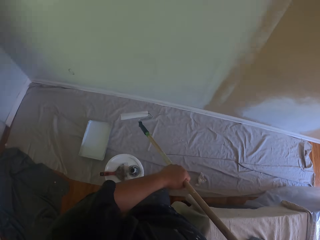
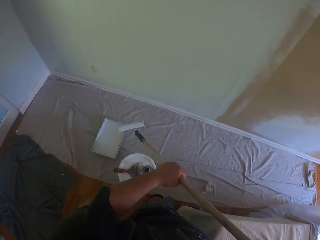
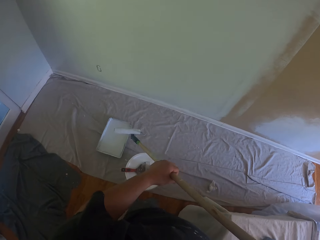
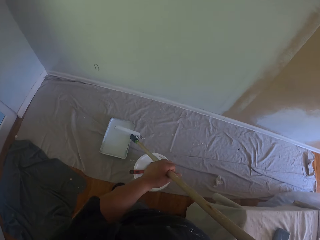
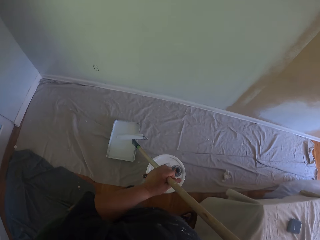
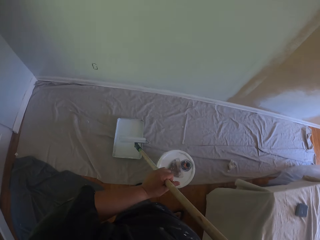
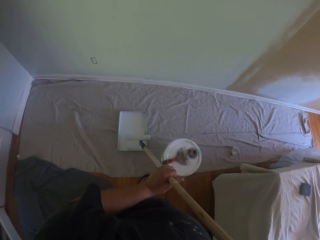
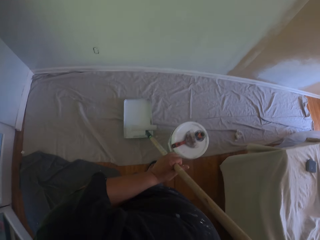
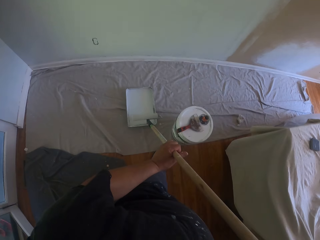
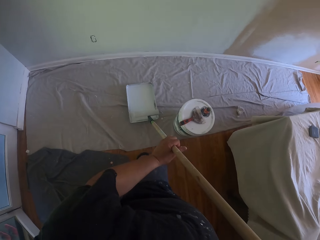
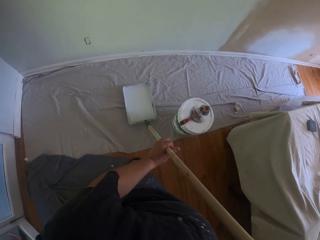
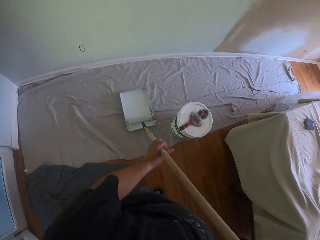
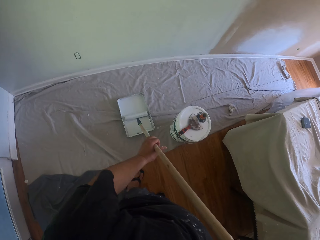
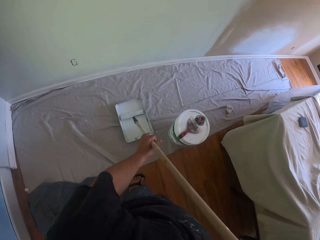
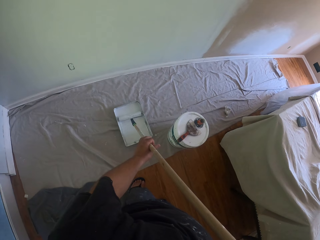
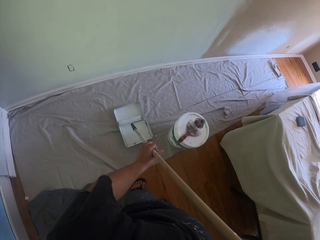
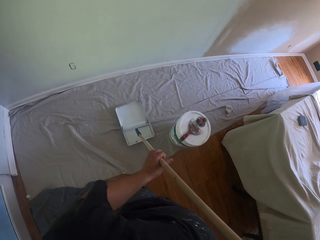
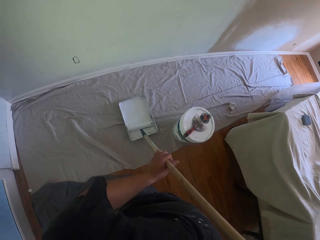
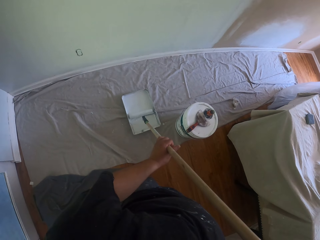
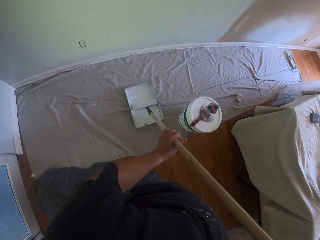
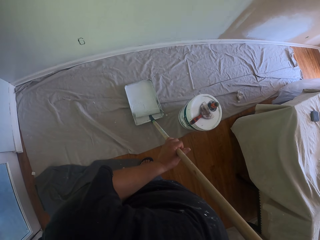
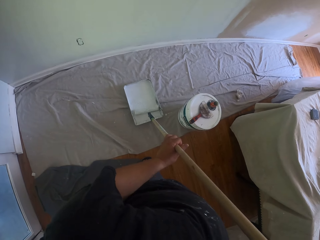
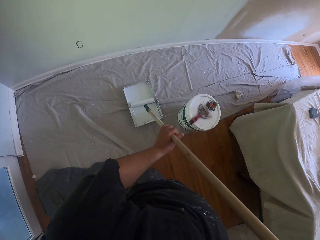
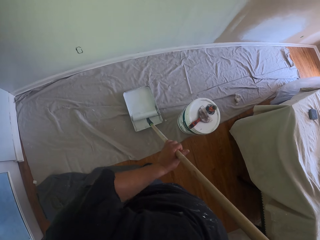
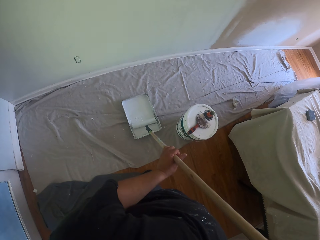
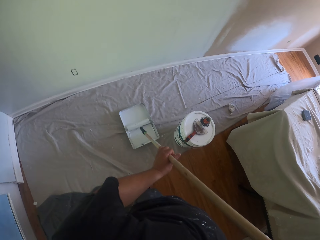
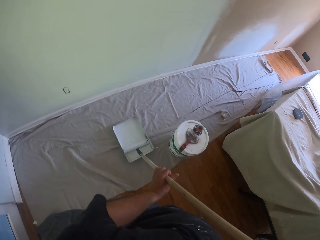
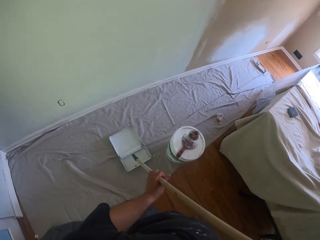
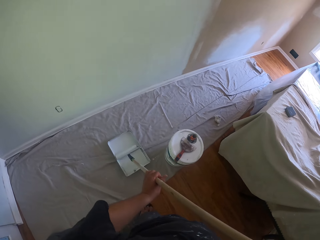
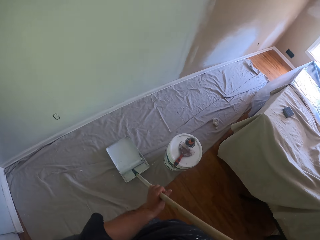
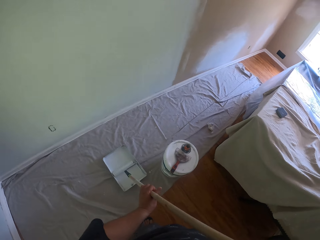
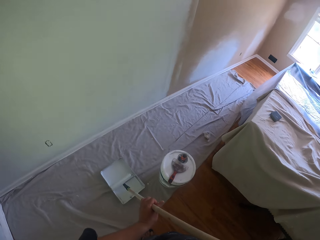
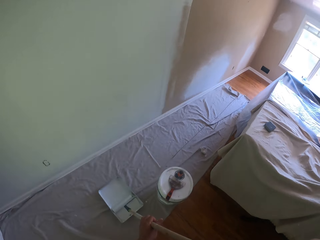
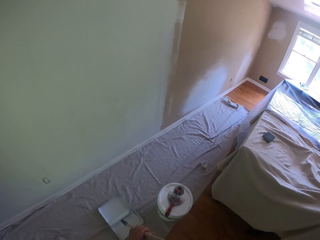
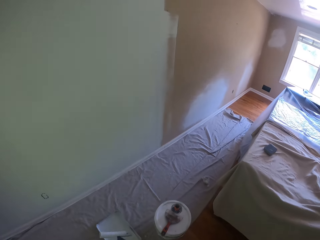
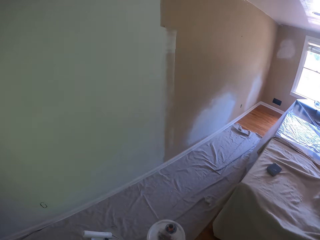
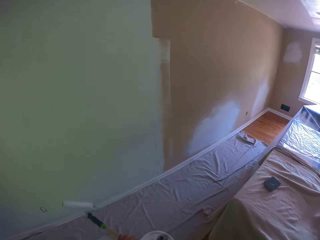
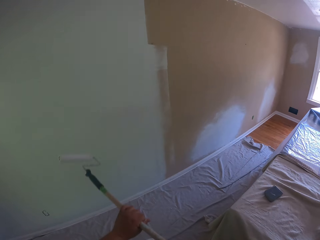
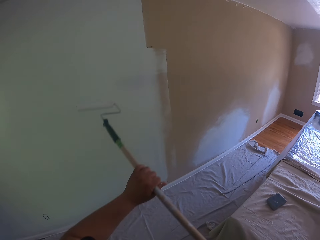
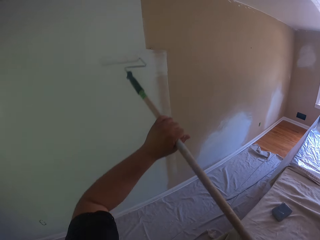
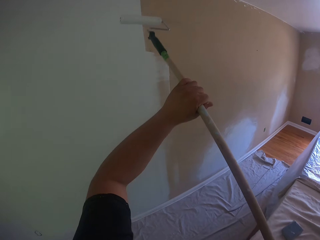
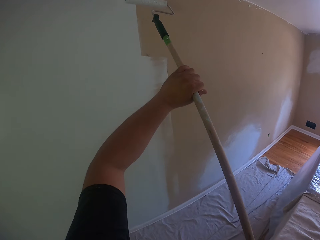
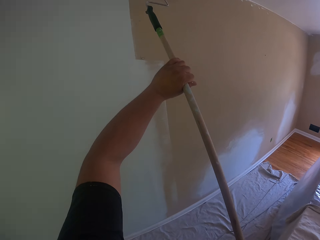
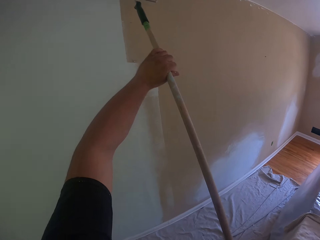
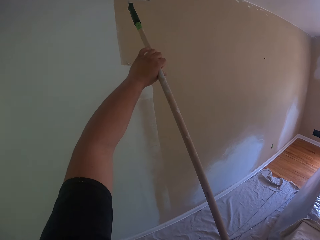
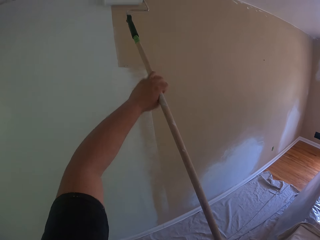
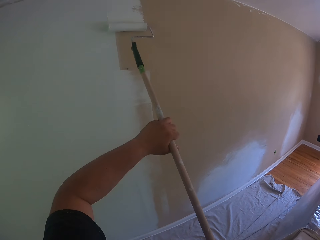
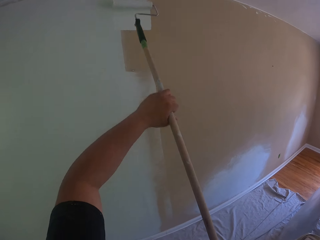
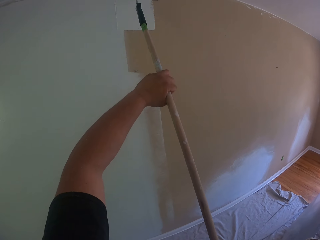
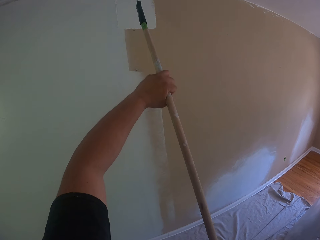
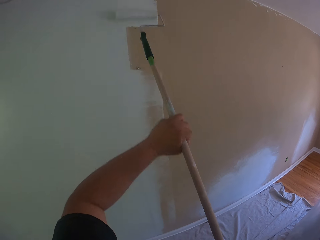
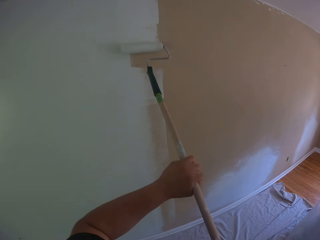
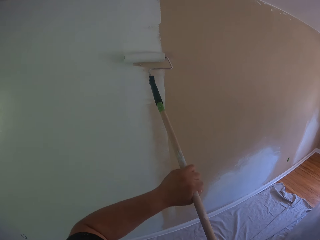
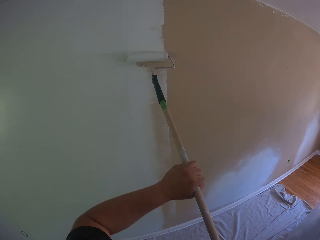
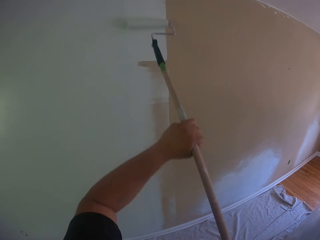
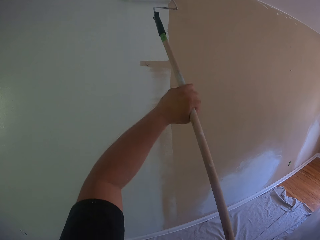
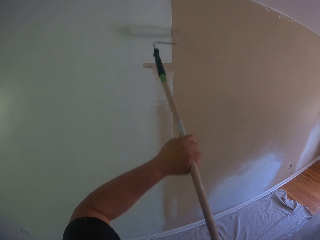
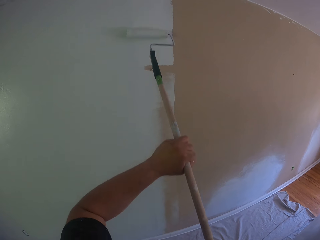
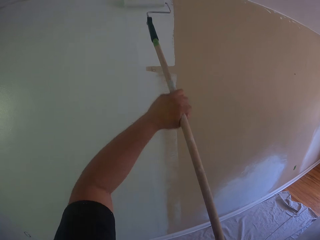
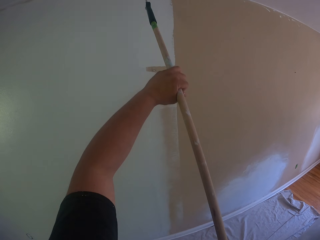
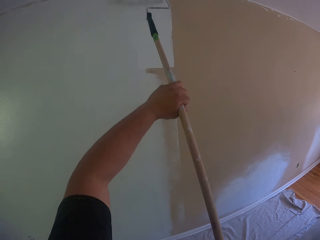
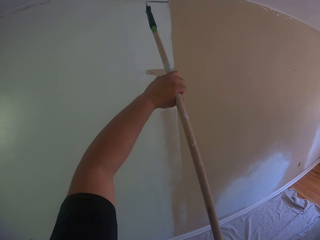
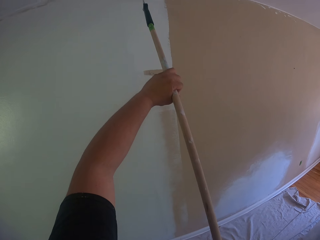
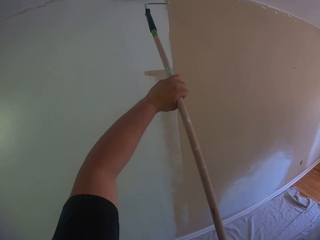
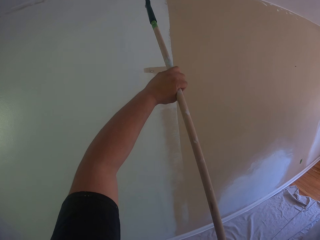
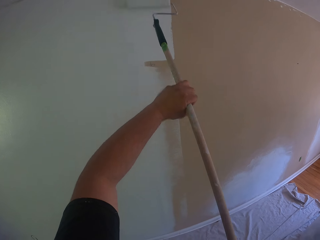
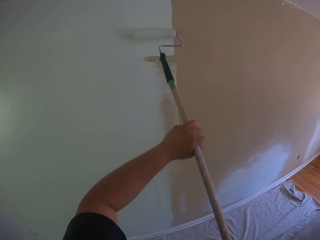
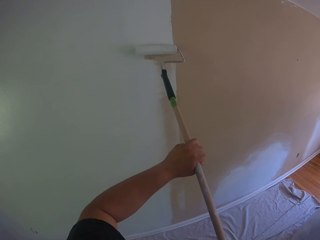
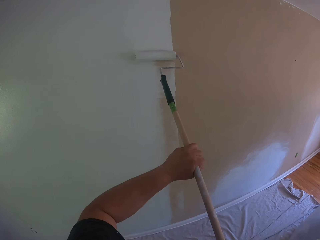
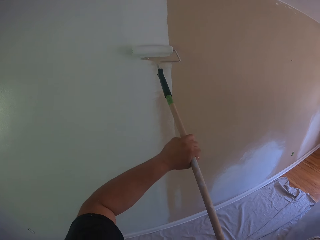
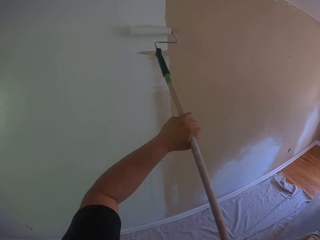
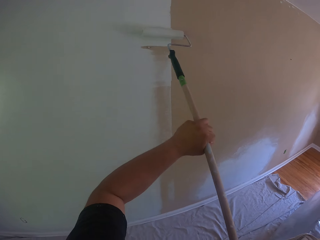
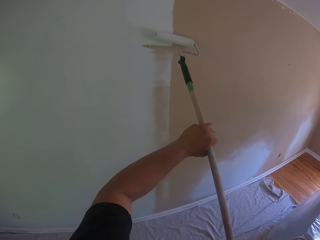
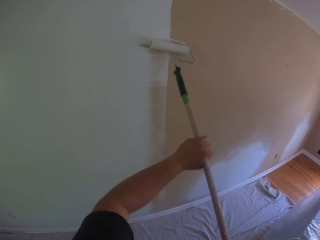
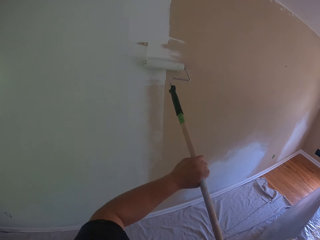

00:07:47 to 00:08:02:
The camera wearer dips the paint roller brush in the paint tray. They roll the long paint roller in the paint tray. They paint the wall with the long paint roller.

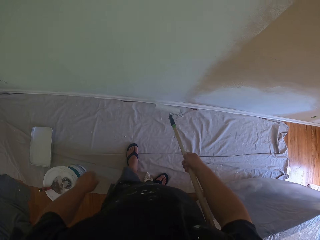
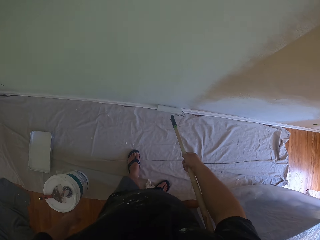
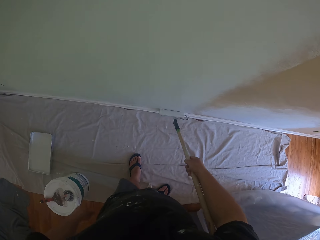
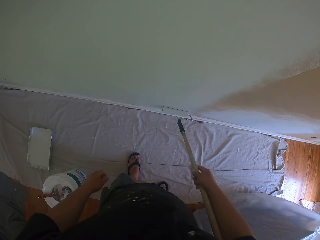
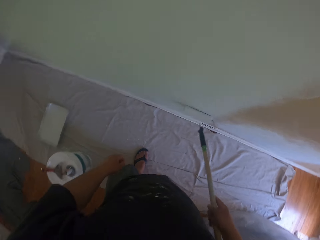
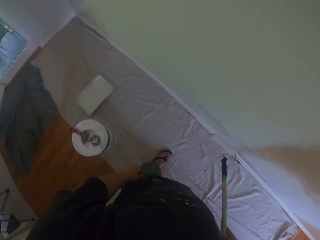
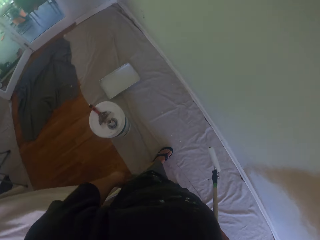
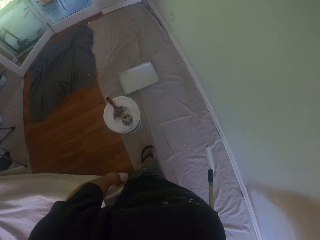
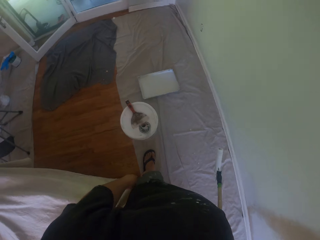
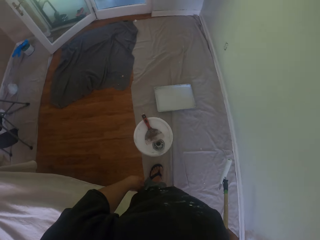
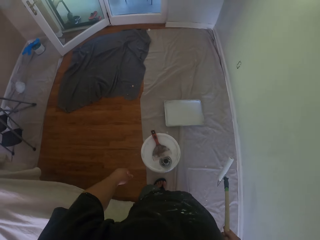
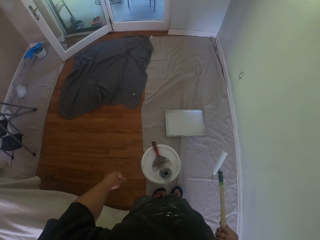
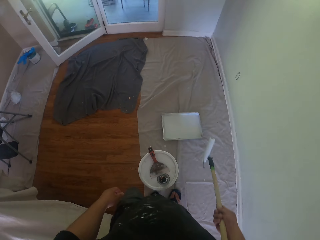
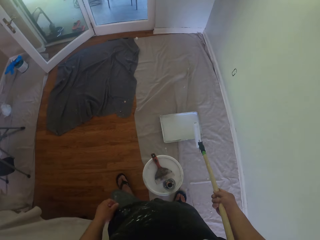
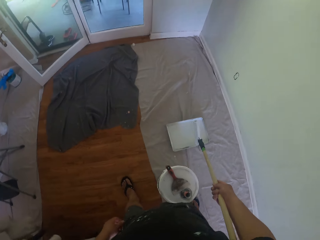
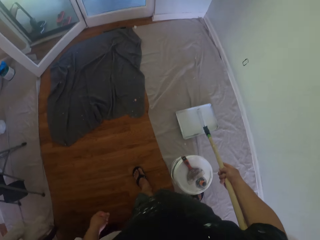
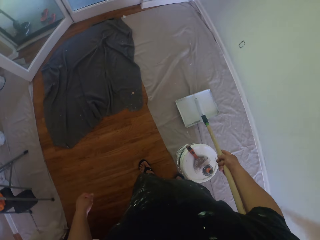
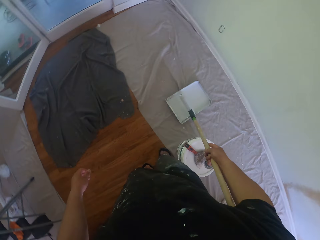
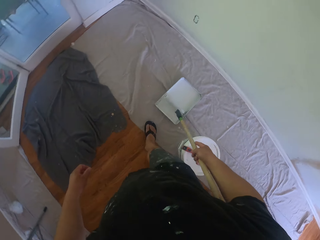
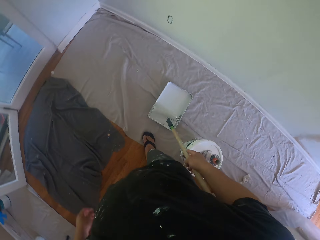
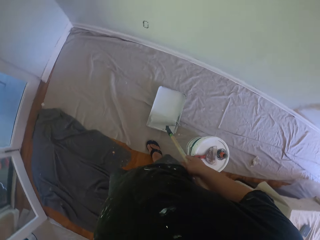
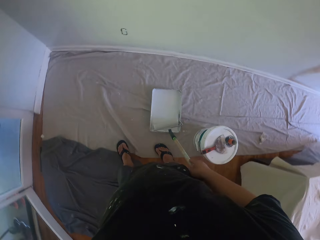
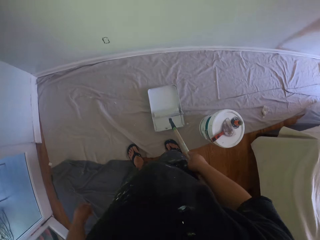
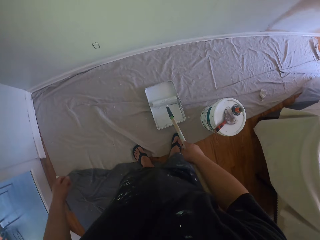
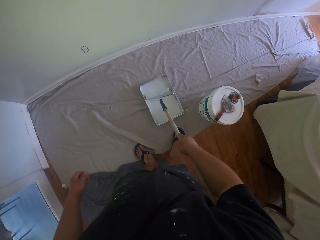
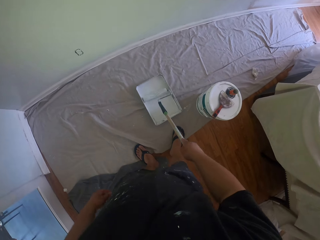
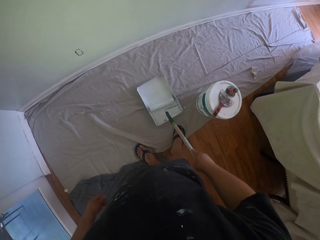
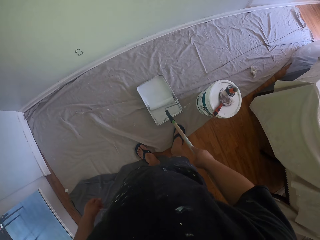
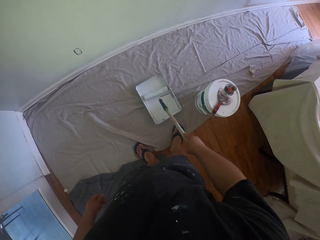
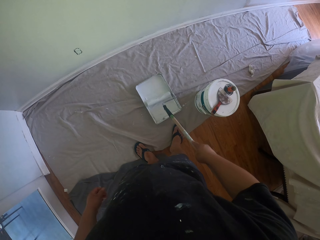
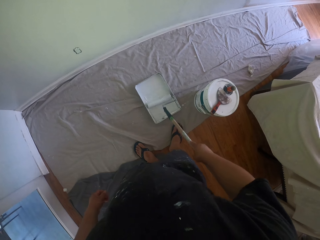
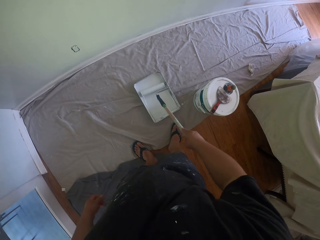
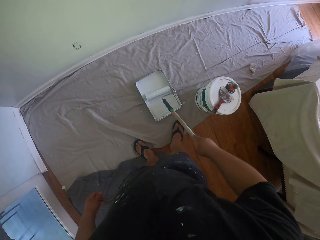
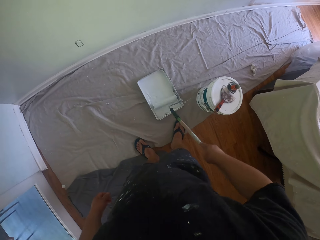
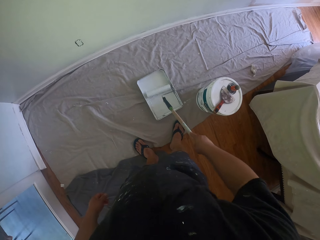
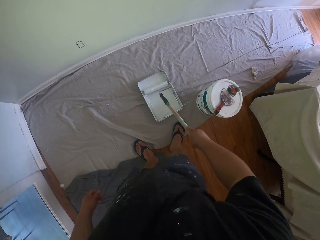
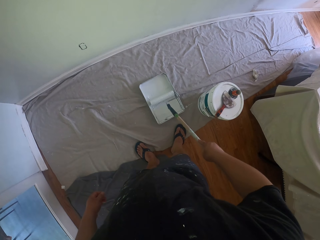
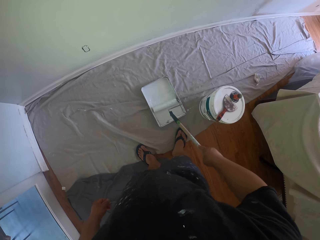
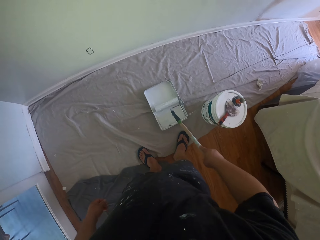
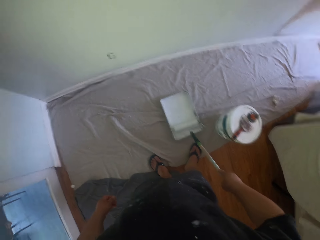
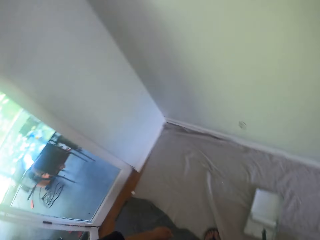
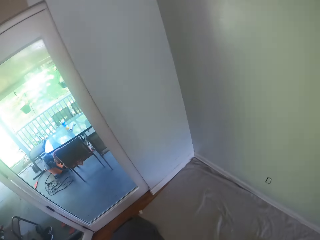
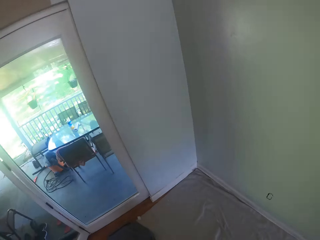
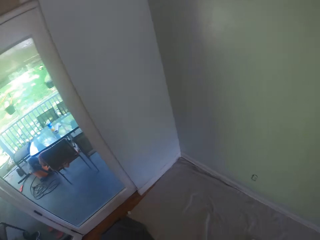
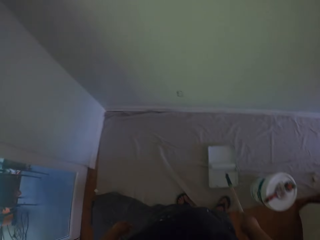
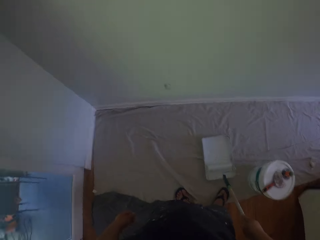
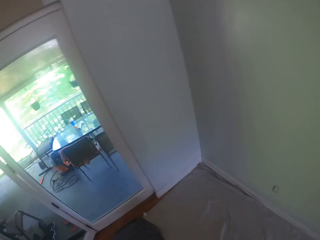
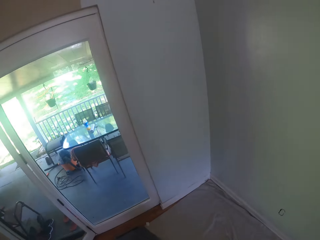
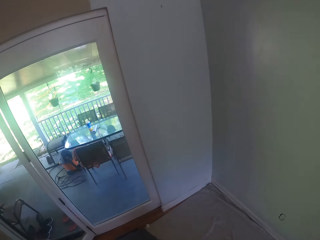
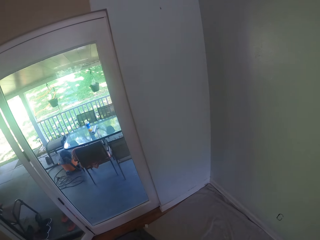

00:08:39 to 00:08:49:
The camera wearer walks to the paint tray. They roll the long paint roller in the paint tray. They dip the paint roller brush in the paint tray. They look around.
